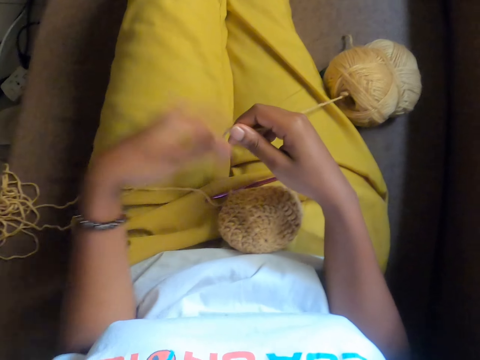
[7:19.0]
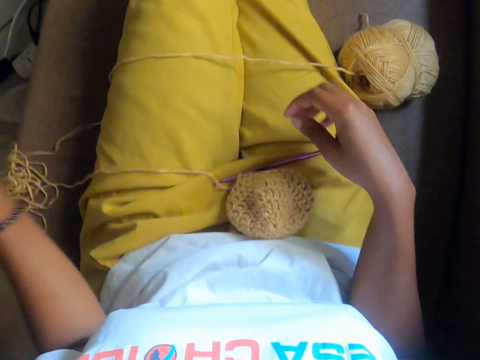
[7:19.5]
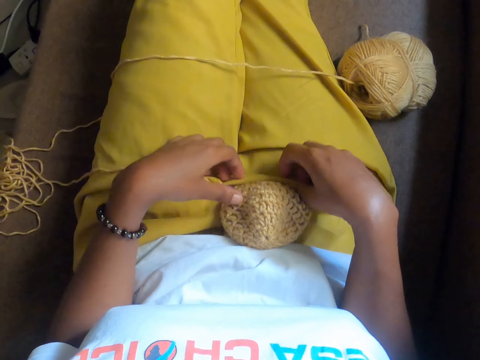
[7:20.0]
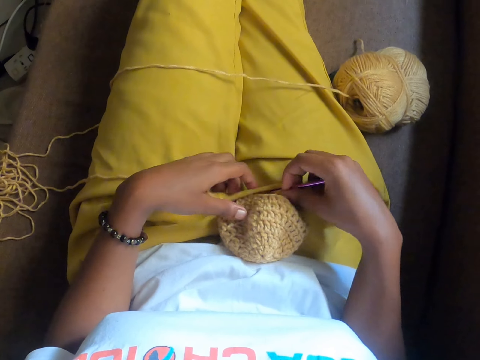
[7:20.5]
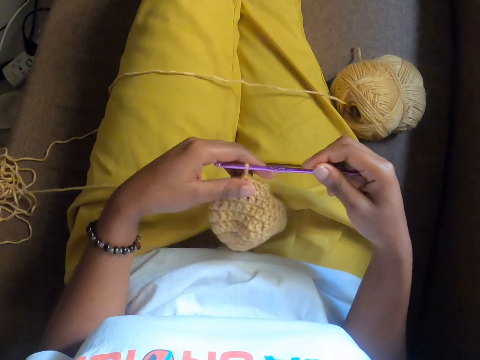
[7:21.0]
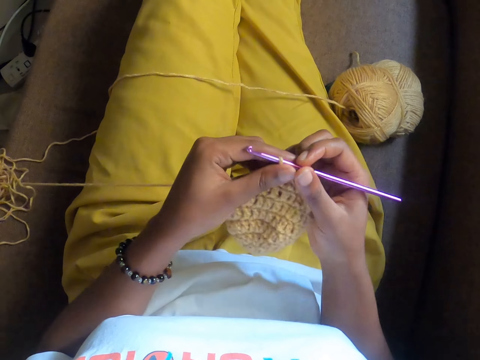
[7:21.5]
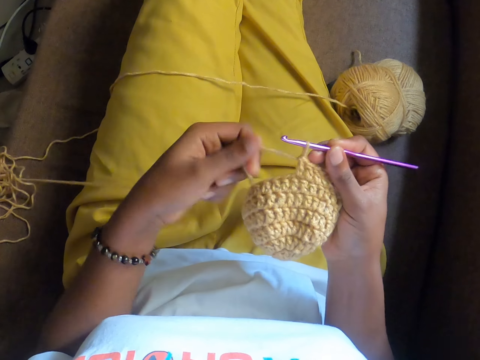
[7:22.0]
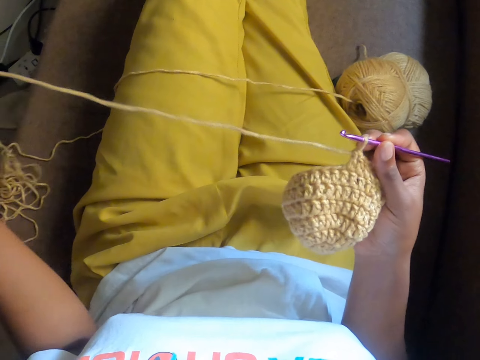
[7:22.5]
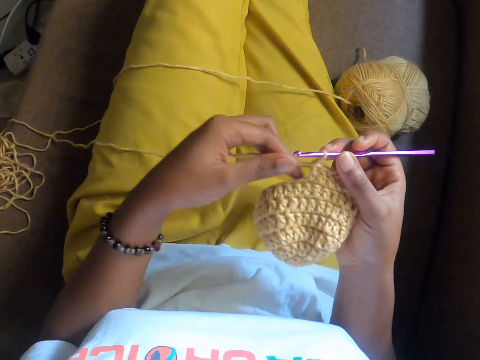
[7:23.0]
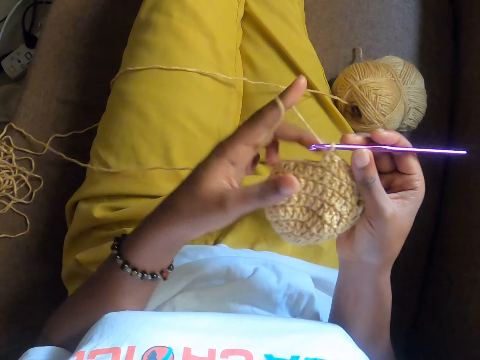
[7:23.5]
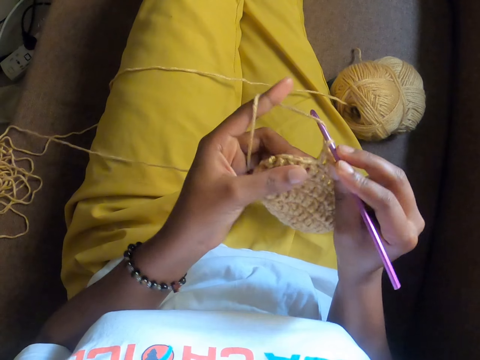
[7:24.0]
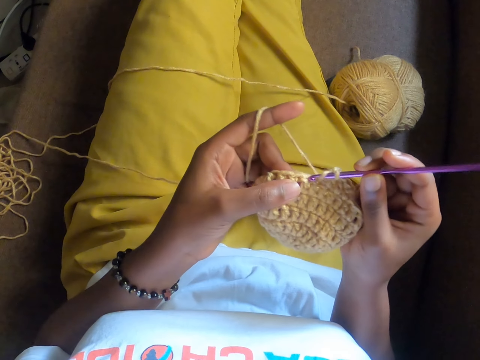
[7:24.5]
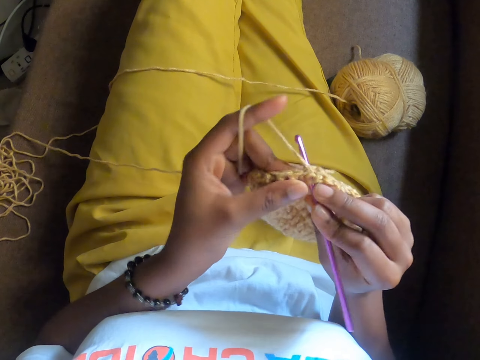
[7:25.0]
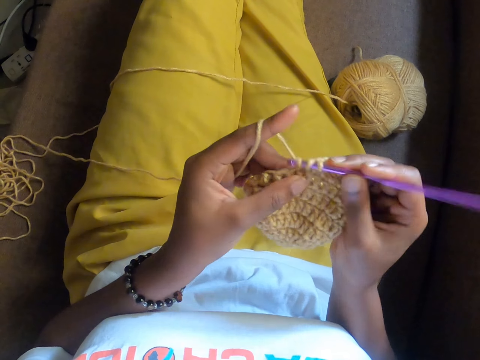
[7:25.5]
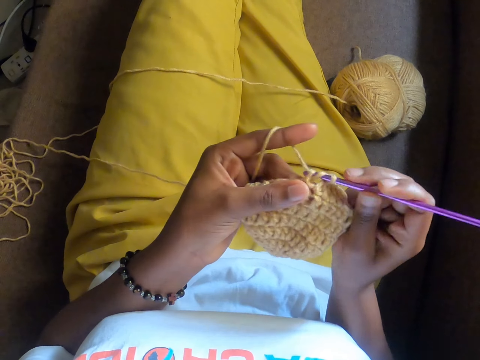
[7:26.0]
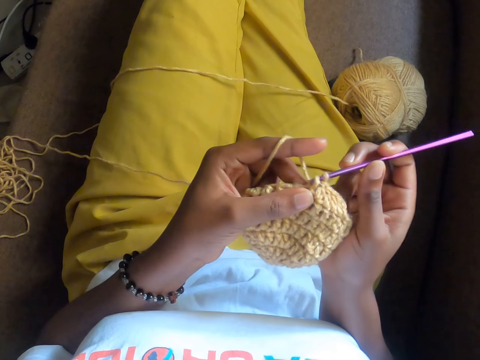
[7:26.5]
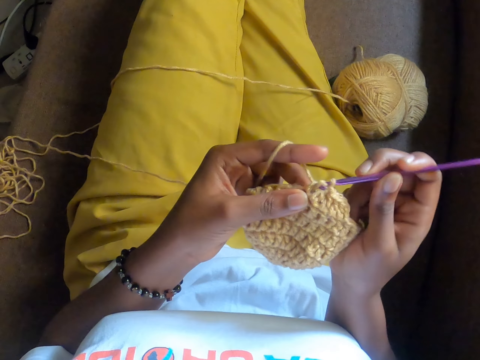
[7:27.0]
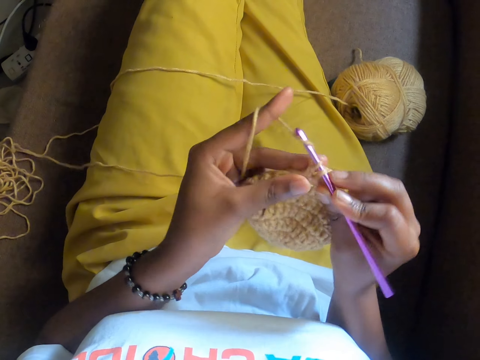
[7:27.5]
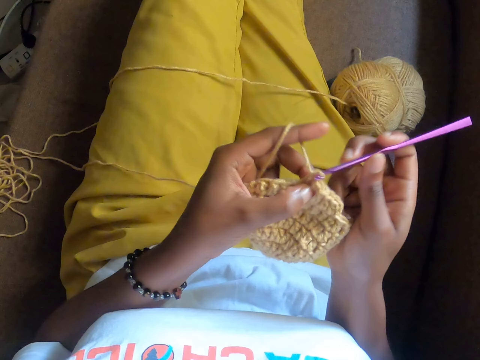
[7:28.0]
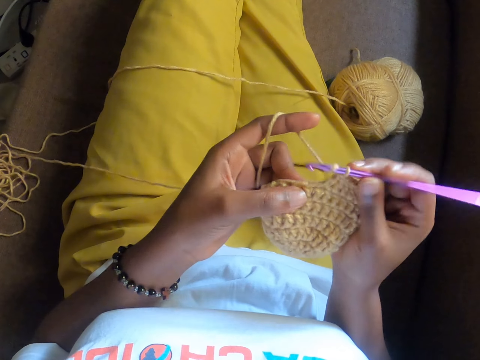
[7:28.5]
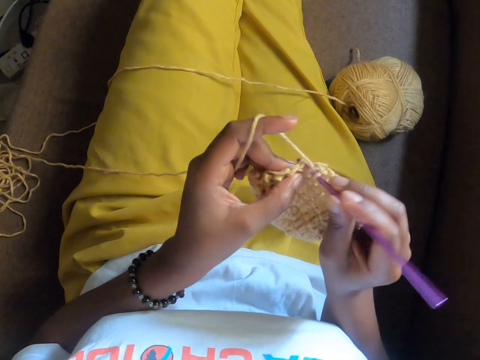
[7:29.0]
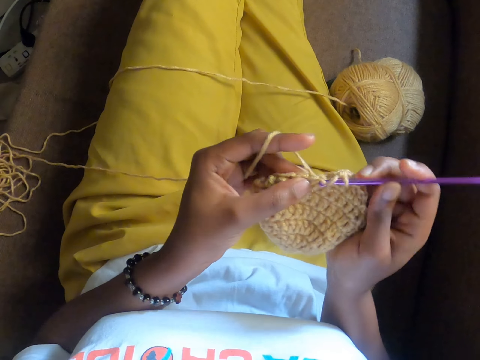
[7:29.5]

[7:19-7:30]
The camera wearer picks up the crochet on her legs with her left hand. She crochets the yarn with the hook in her right hand. She pulls the yarn strand with her left hand. She crochets the yarn with the hook in her right hand.

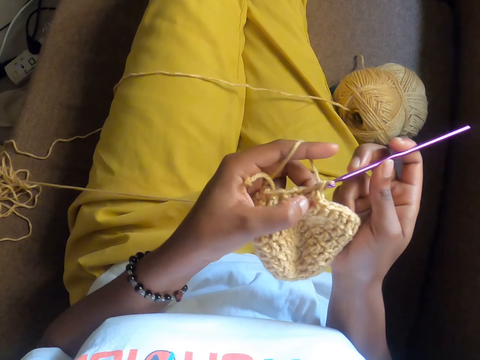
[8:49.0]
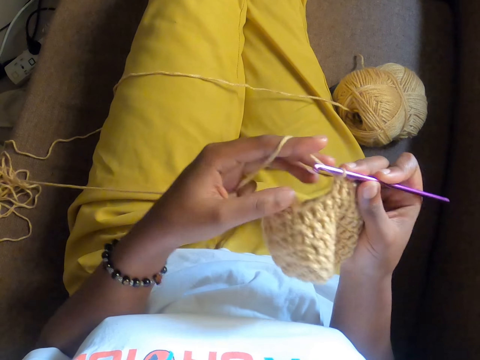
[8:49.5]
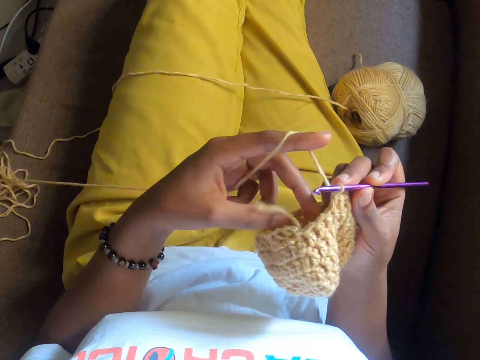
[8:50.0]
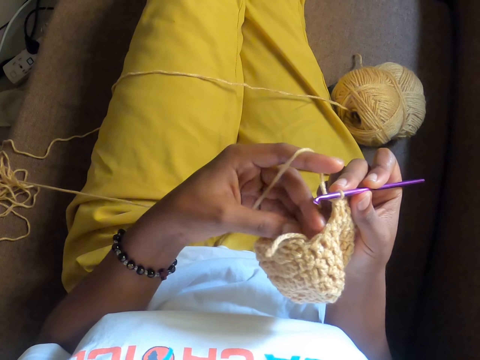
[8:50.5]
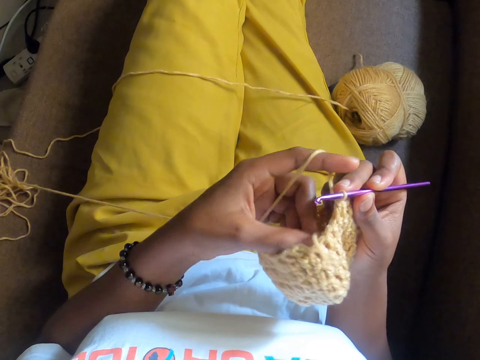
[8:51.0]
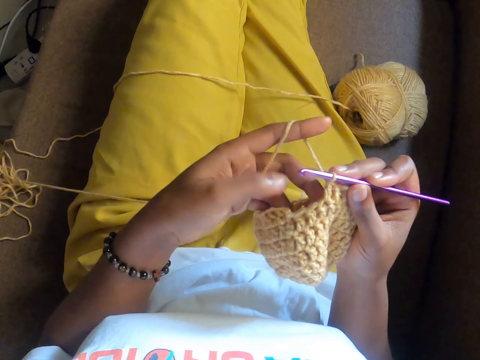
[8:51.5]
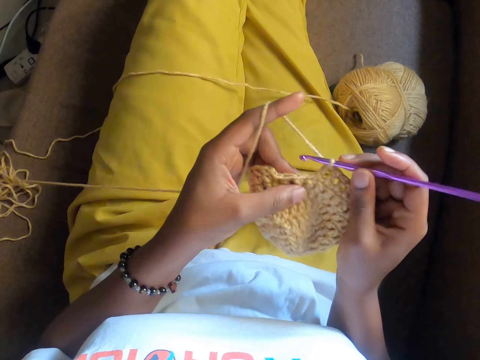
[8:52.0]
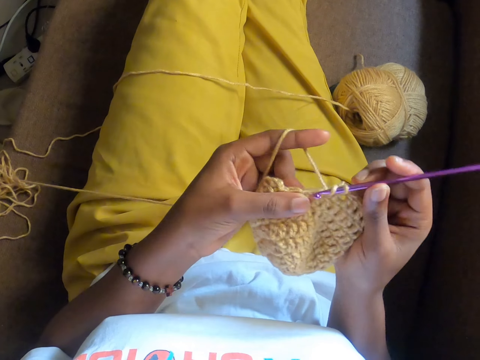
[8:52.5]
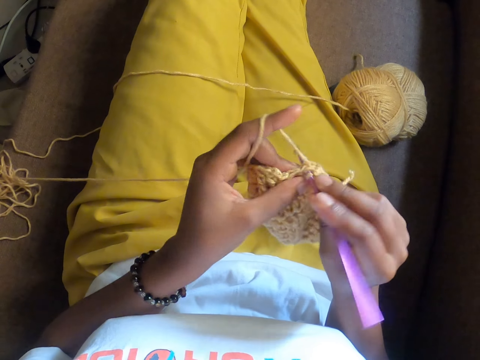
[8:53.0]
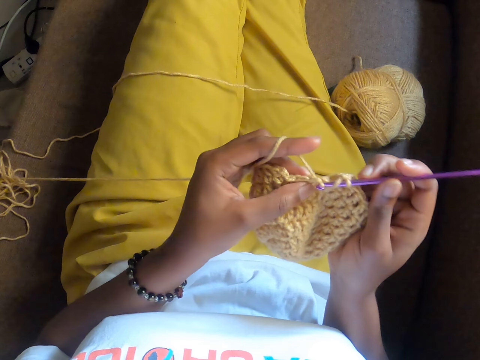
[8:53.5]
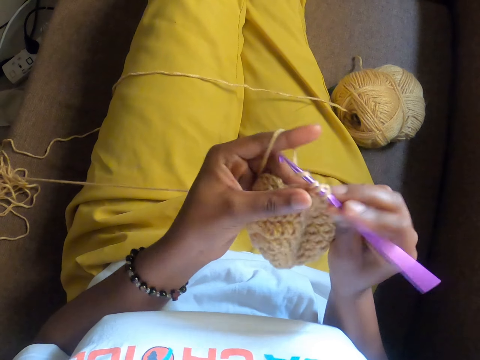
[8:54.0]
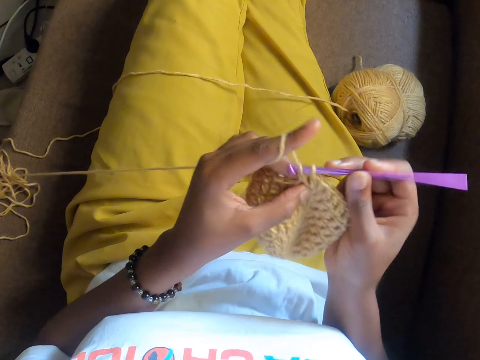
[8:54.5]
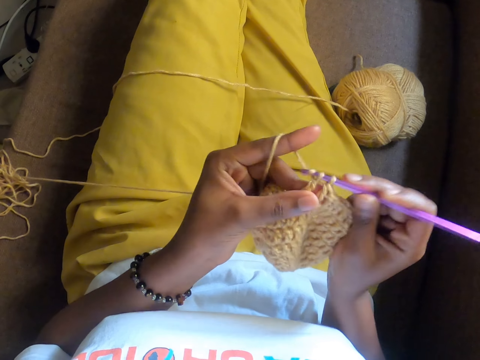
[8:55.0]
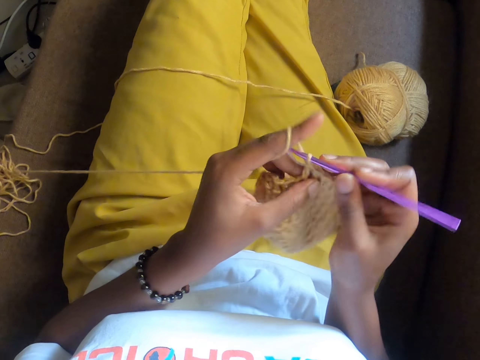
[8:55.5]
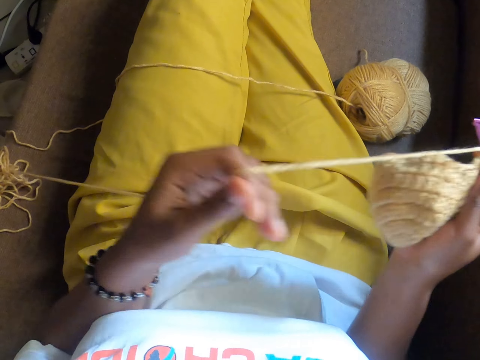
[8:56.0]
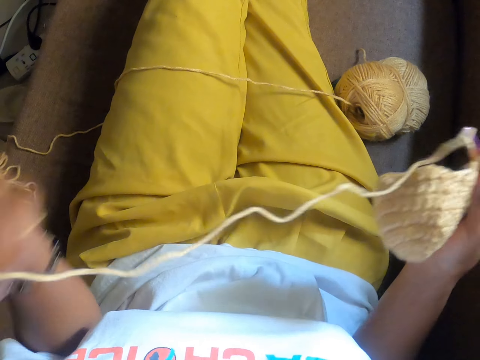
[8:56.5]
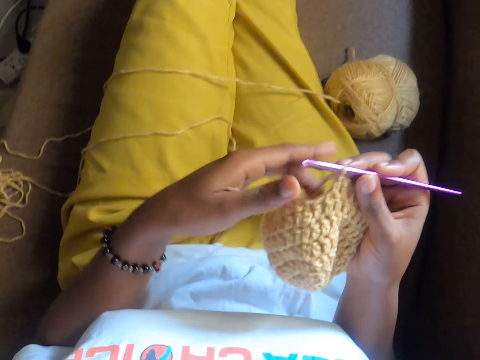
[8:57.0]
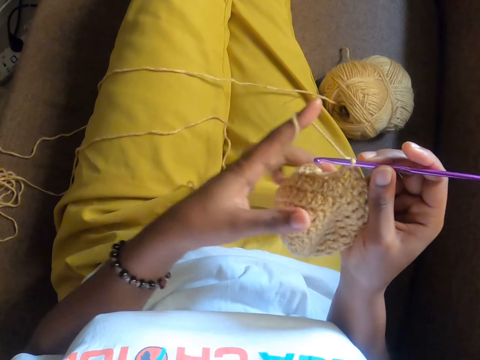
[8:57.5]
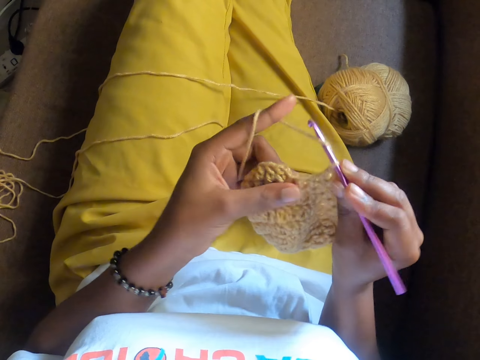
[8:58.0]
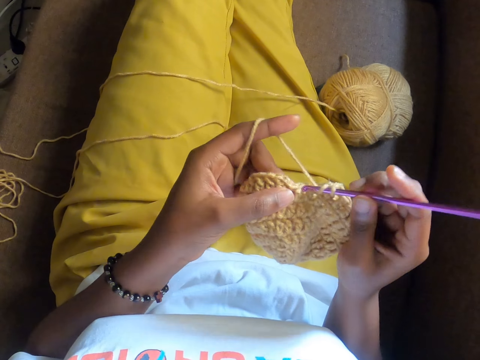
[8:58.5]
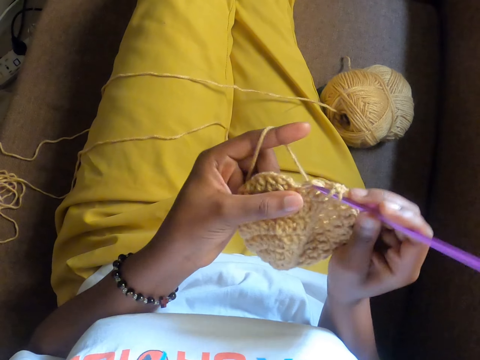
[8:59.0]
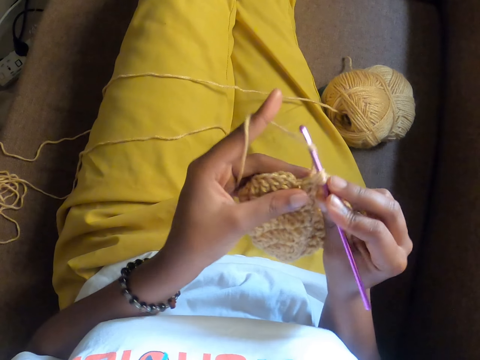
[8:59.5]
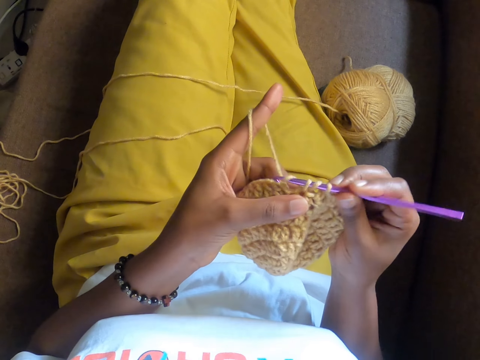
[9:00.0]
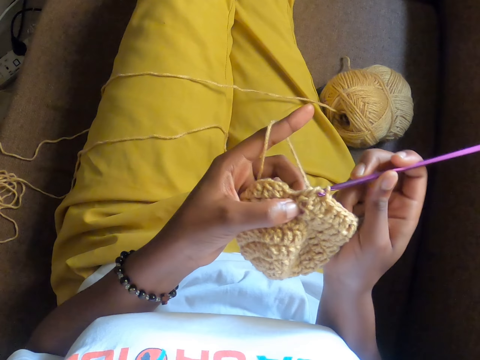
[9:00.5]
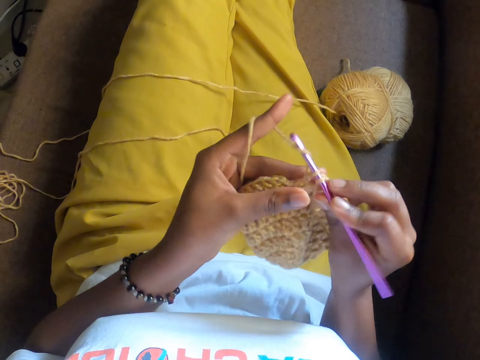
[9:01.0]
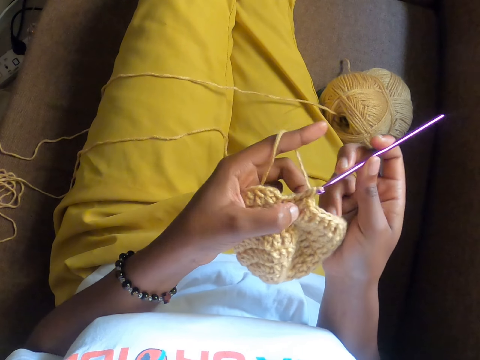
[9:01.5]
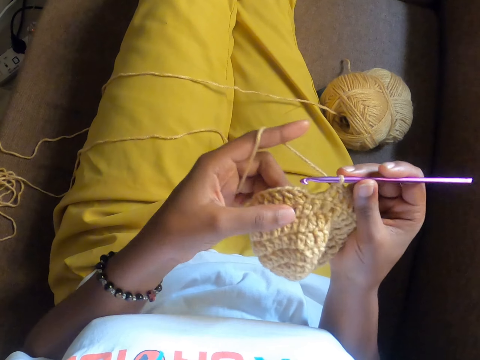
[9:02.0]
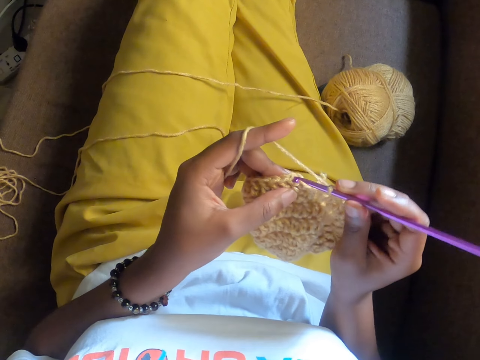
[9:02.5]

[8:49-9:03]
The camera wearer adjusts a piece of yarn strand in the crochet with her left hand. She crochets the yarn with the hook in her right hand. She pulls the yarn strand with her left hand. She crochets the yarn with the hook in her right hand.
